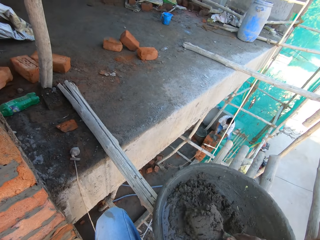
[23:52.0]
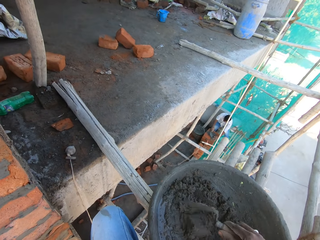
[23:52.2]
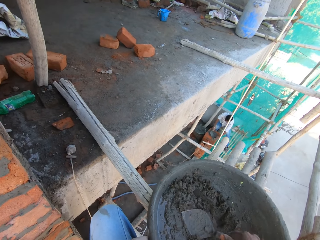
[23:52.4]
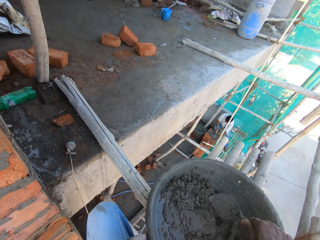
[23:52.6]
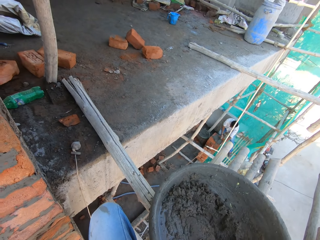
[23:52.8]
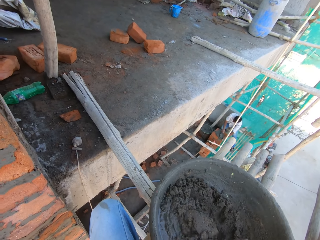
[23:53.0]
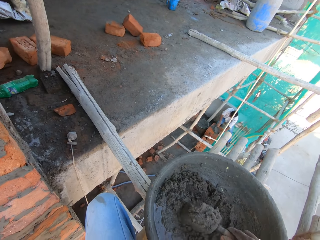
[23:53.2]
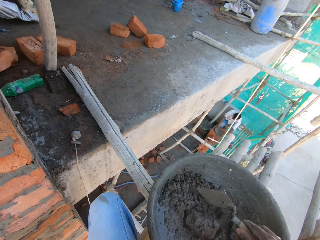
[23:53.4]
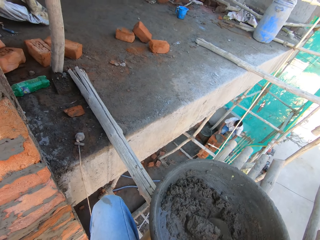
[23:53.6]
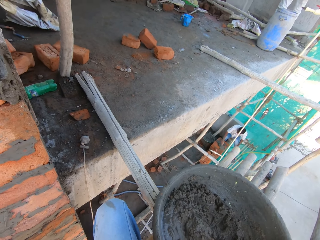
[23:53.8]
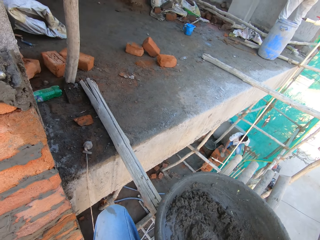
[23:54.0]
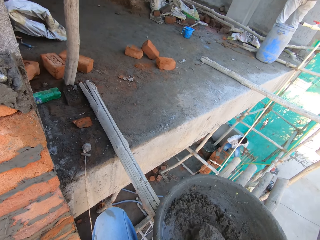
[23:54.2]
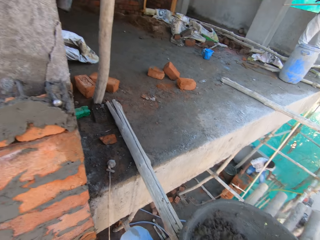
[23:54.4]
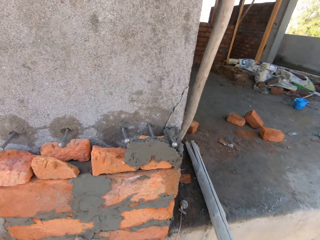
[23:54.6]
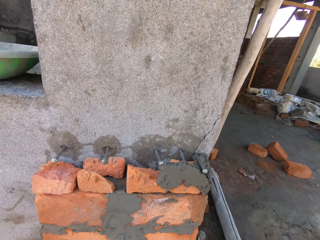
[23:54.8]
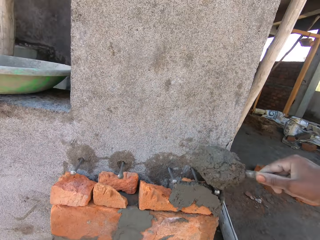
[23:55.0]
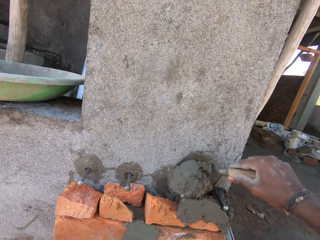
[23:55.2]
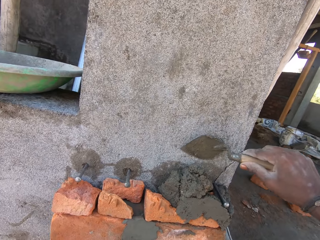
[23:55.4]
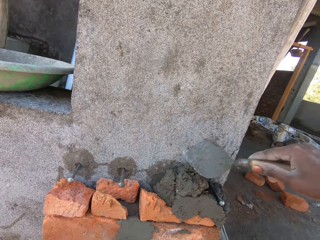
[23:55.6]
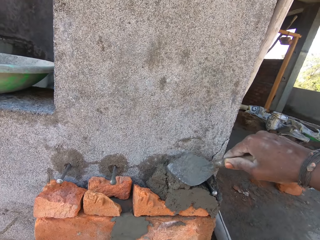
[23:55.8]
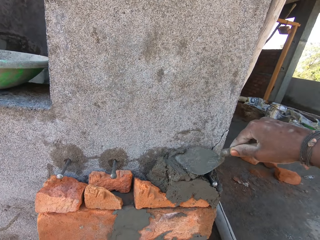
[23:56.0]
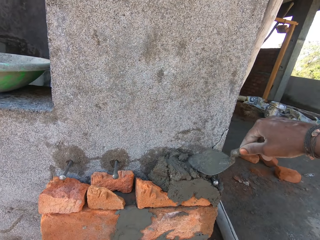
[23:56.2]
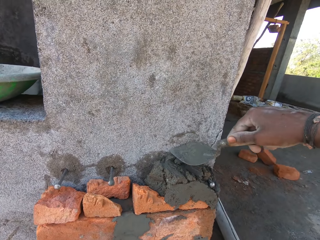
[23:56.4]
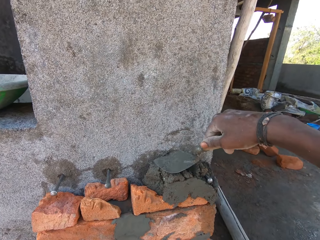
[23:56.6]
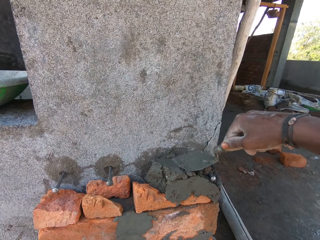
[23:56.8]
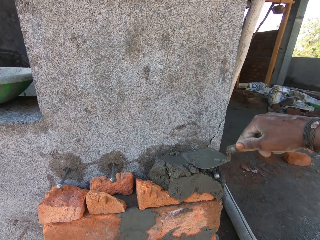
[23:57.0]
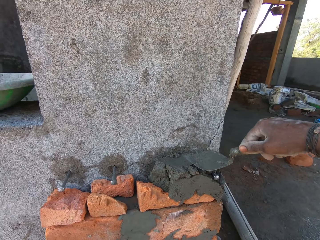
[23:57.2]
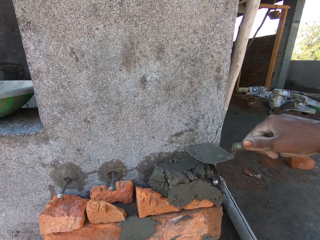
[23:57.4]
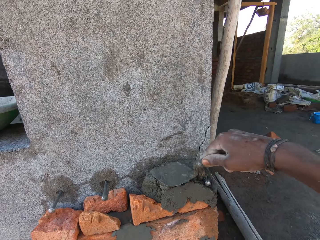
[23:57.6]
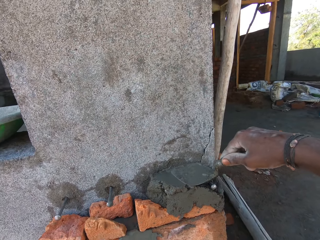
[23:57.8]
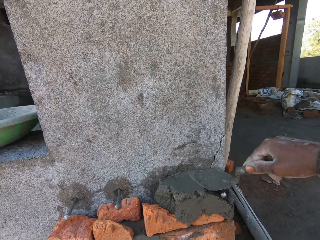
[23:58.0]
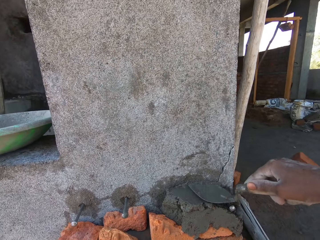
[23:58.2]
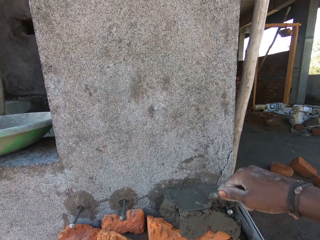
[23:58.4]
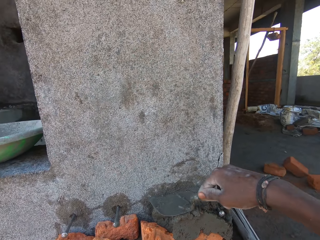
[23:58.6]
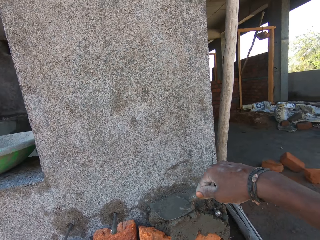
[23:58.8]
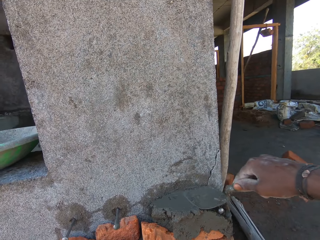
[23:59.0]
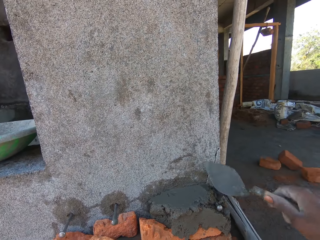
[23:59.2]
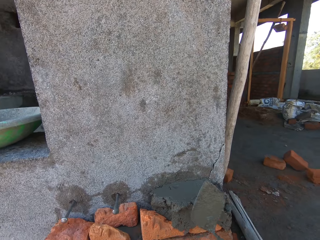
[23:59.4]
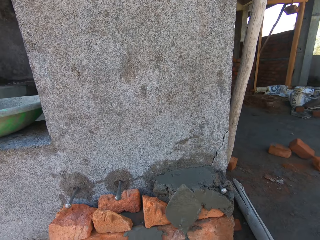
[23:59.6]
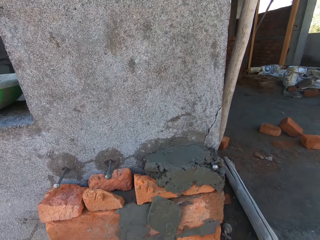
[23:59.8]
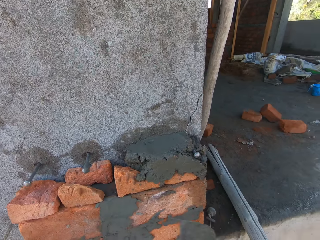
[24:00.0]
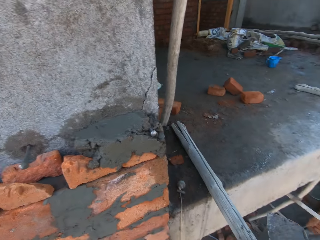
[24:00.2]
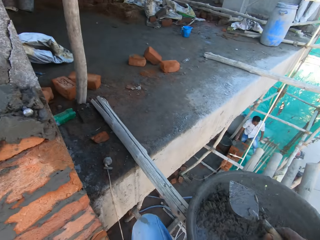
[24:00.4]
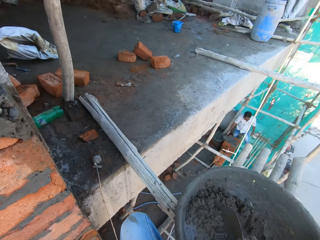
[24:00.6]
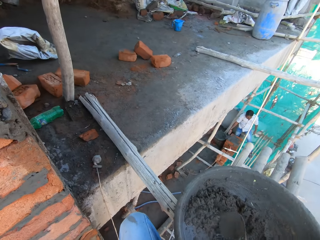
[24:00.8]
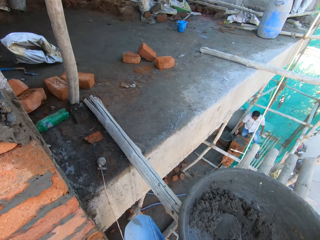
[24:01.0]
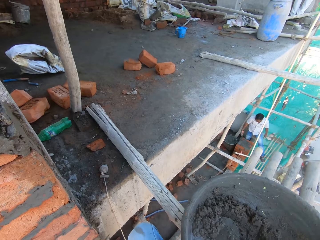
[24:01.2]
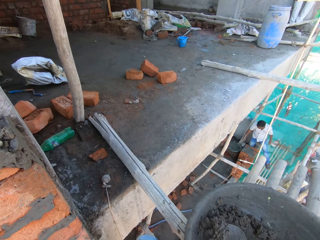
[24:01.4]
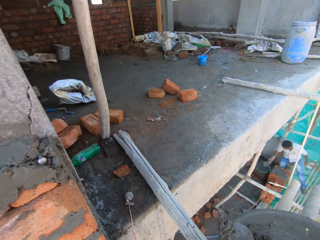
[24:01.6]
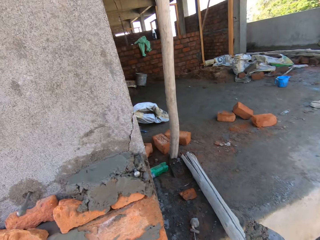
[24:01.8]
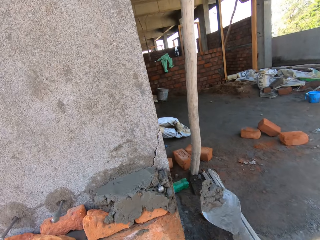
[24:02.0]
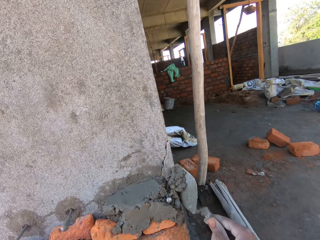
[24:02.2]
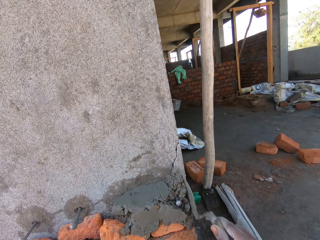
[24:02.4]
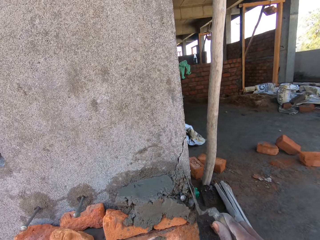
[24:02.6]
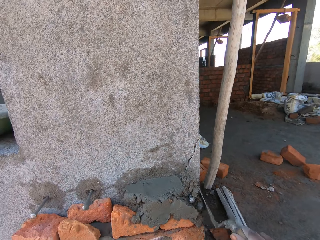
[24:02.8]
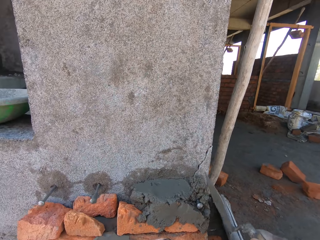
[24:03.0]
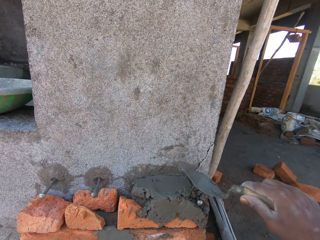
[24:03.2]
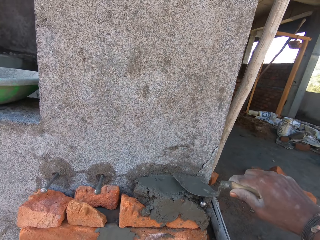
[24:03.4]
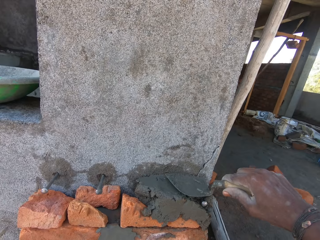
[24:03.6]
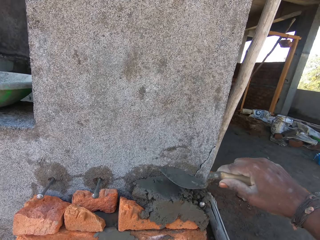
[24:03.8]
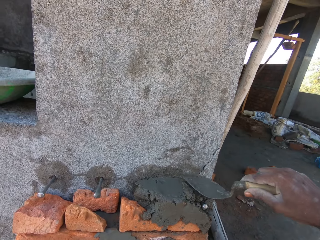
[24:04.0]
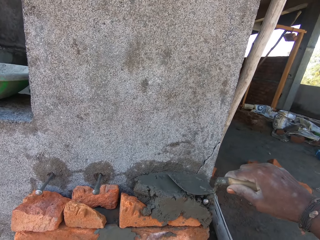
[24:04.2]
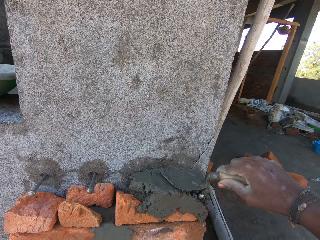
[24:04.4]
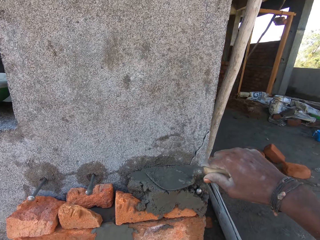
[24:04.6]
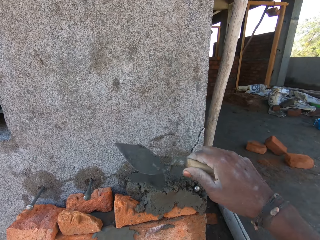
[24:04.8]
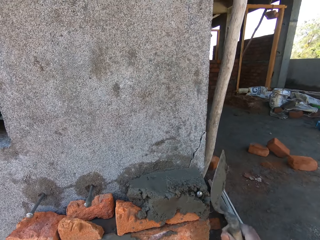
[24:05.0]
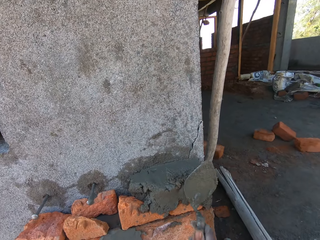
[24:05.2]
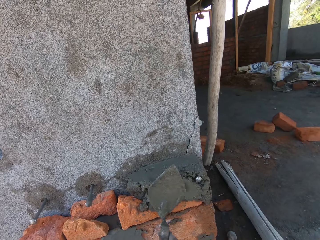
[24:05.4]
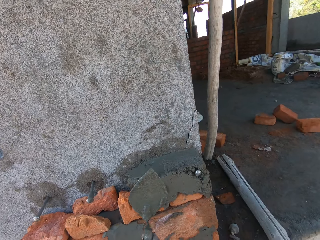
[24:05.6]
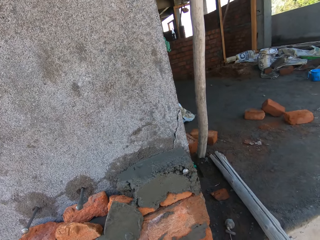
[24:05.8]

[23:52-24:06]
The camera wearer takes concrete from the bowl of concrete on the bamboo scaffold with the trowel in his right hand. He places the concrete on the red bricks on the wall with the trowel in his right hand. He plasters the concrete on the red bricks on the wall with the trowel in his right hand. He interacts with a man. He takes concrete from the bowl of concrete on the bamboo scaffold with the trowel in his right hand. He plasters the concrete on the red bricks on the wall with the trowel in his right hand.

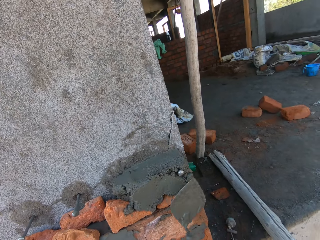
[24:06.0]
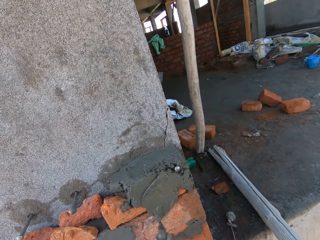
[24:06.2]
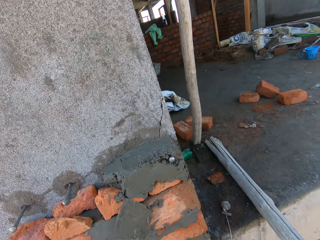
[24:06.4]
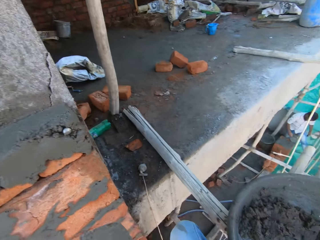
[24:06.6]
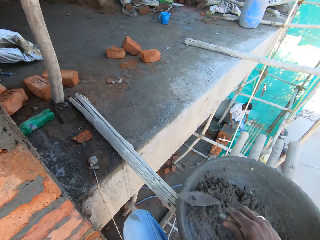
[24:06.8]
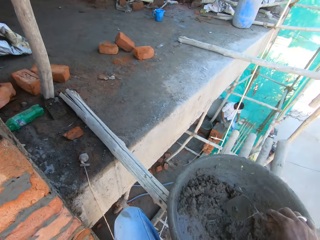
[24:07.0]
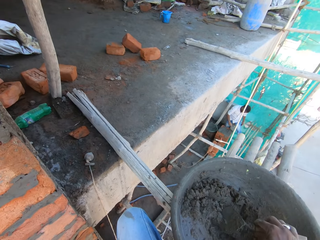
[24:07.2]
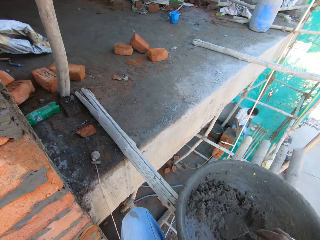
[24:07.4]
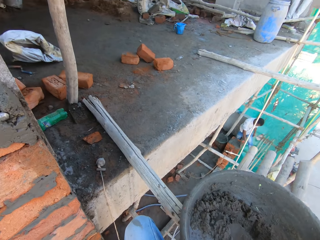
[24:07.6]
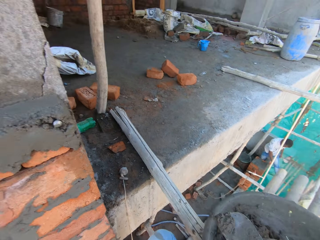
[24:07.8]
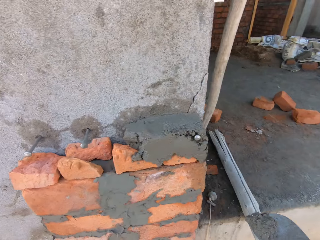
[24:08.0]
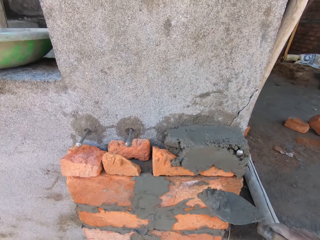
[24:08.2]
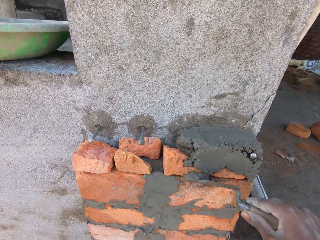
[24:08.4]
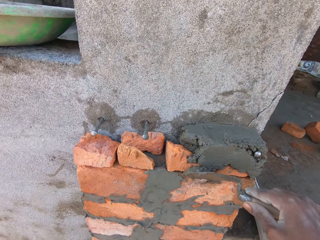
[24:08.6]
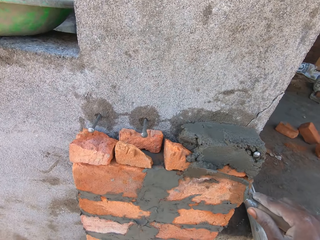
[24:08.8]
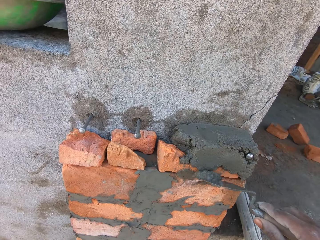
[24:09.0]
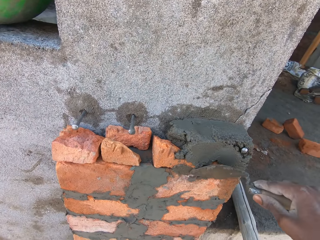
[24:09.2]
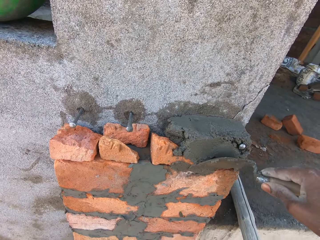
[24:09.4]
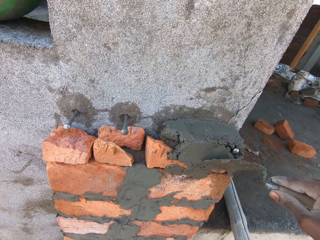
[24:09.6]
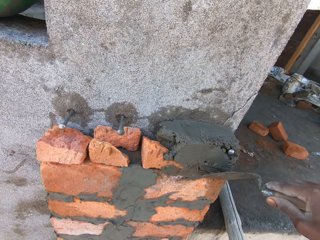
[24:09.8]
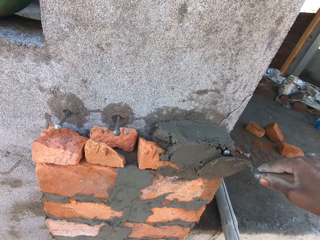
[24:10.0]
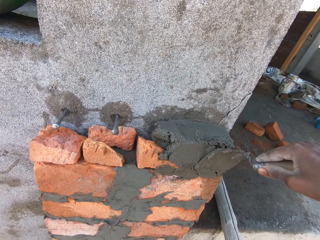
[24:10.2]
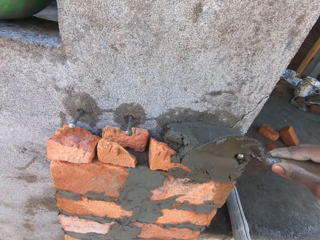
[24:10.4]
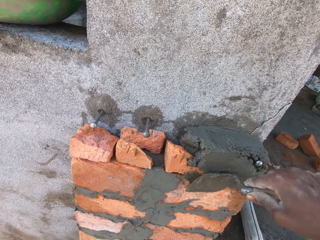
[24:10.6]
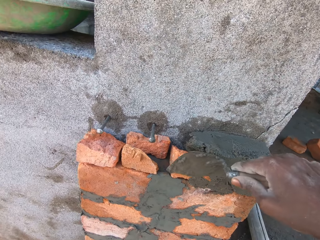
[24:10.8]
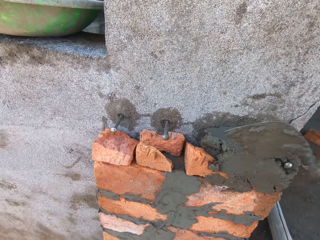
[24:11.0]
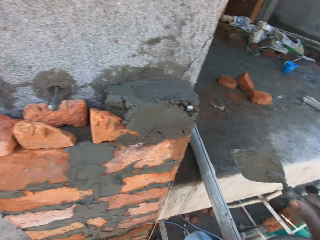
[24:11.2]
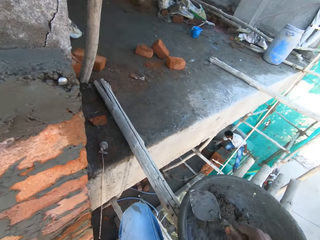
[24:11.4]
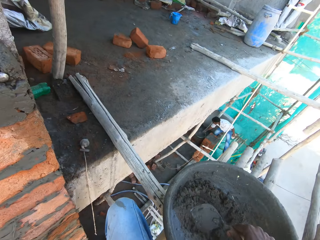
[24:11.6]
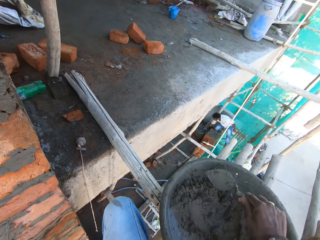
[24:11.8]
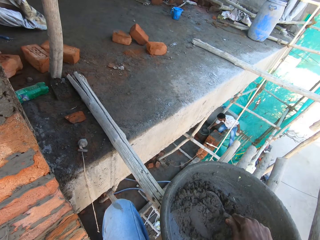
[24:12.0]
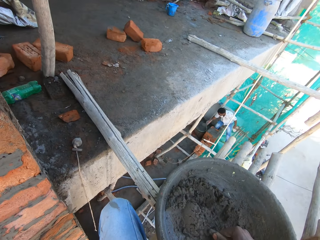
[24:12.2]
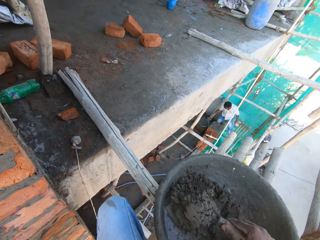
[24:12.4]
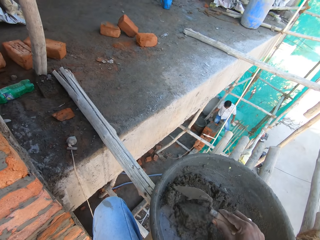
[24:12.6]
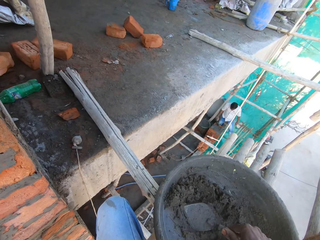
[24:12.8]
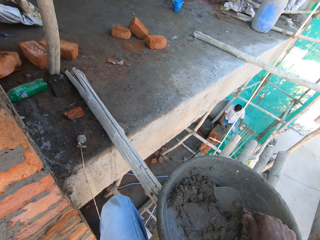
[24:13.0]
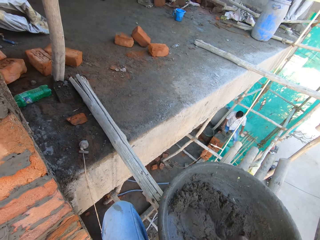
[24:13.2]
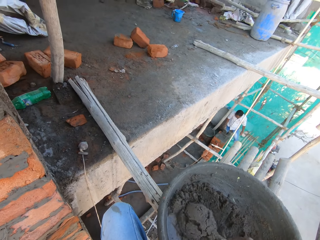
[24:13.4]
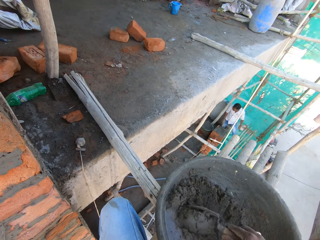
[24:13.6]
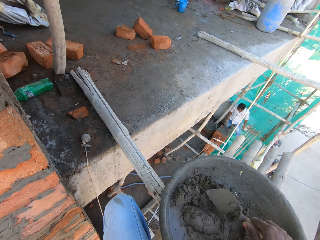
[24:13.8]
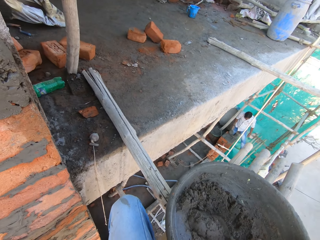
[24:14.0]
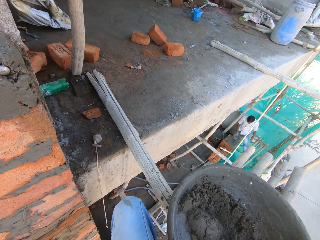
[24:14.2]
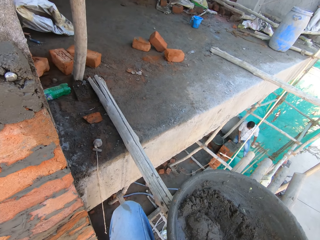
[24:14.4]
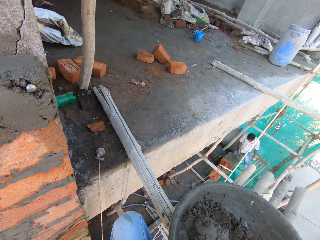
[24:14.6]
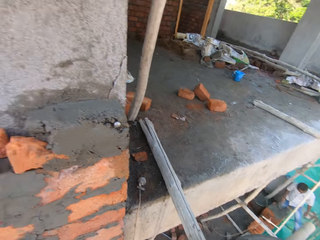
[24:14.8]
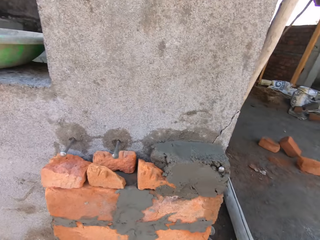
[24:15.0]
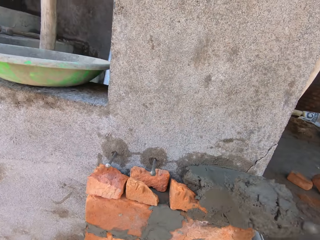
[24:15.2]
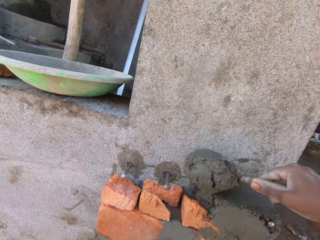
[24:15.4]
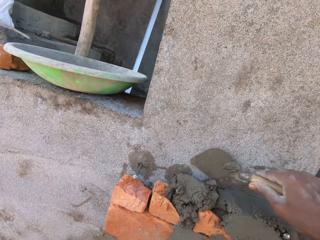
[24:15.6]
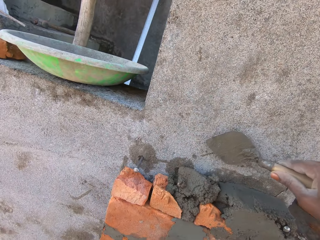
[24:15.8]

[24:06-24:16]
A man interacts with the camera wearer. The camera wearer takes concrete from the bowl of concrete on the bamboo scaffold with the trowel in his right hand. He plasters the concrete on the red bricks on the wall with the trowel in his right hand. He stirs the concrete in the bowl on the bamboo scaffold with his right hand. Another man takes concrete from a bowl on the floor of the building with the trowel in his right hand. The other man places the concrete on a beam of red bricks with the trowel in his right hand. The camera wearer plasters the concrete on the beam of red bricks with the trowel in his right hand. He takes concrete from the bowl of concrete on the bamboo scaffold with the trowel in his right hand. He places the concrete on the red bricks on the wall with the trowel in his right hand.
